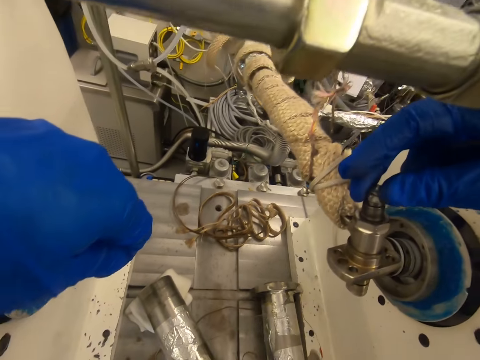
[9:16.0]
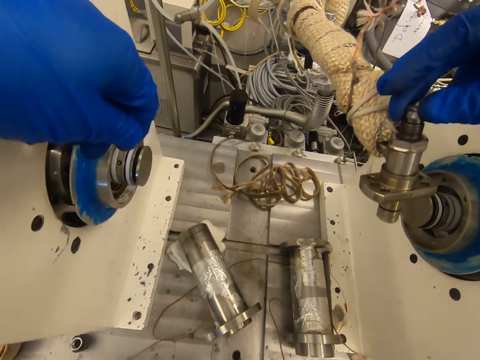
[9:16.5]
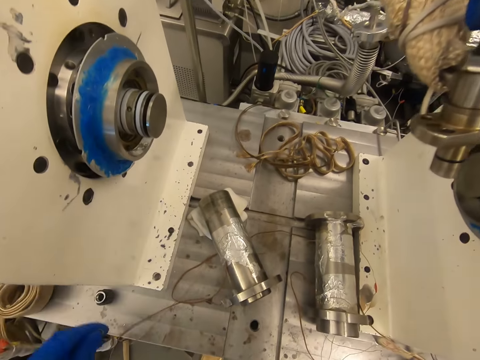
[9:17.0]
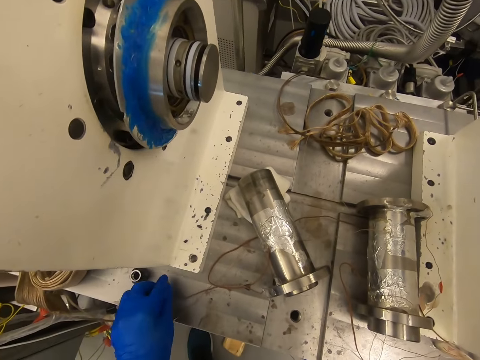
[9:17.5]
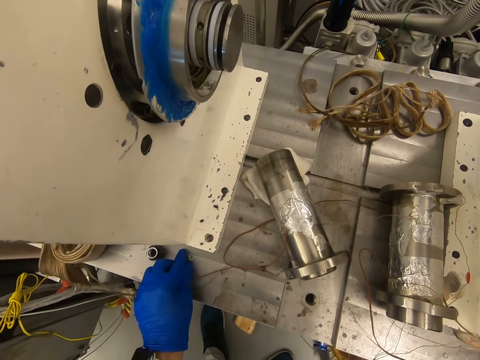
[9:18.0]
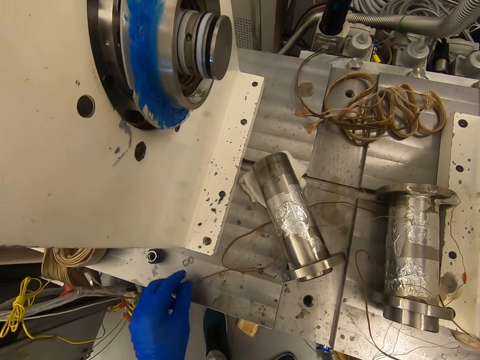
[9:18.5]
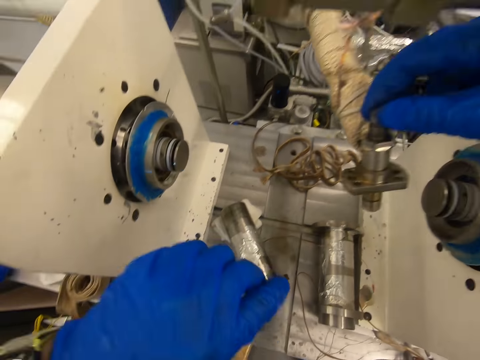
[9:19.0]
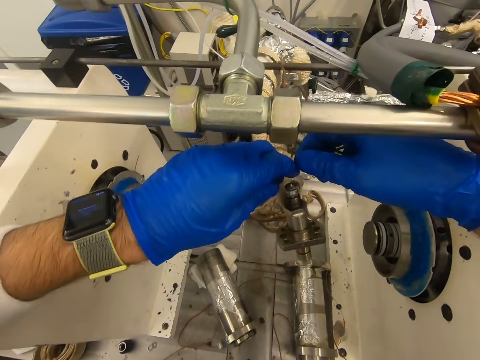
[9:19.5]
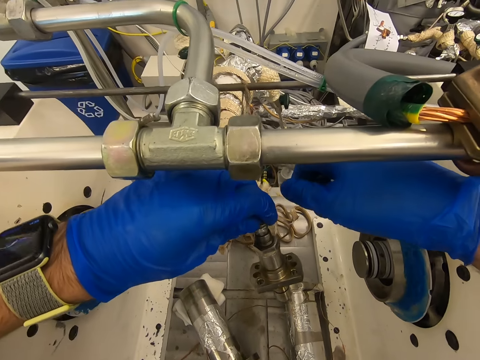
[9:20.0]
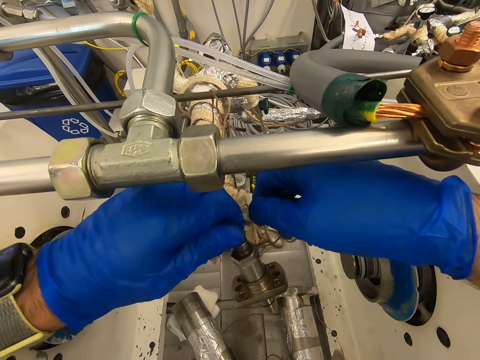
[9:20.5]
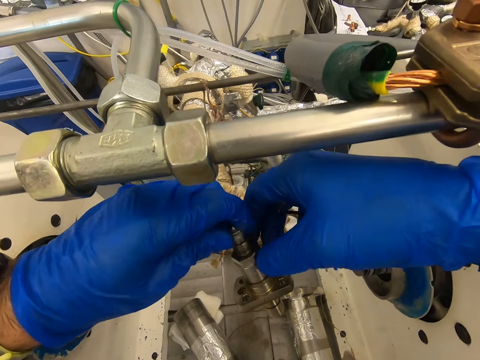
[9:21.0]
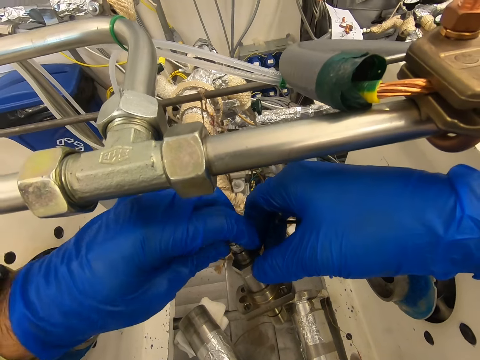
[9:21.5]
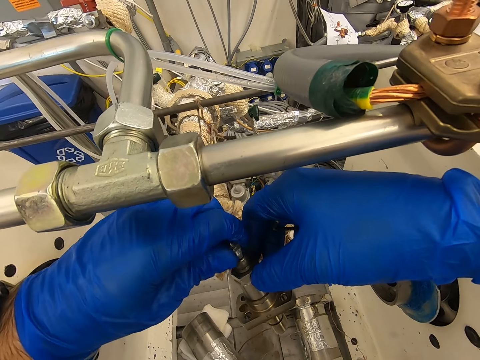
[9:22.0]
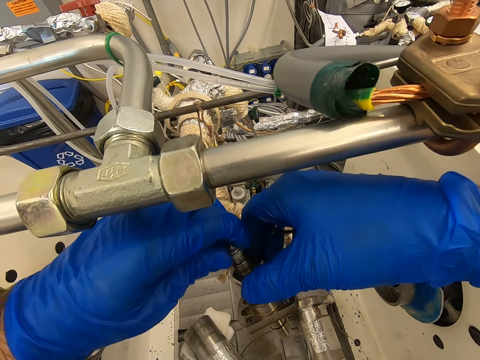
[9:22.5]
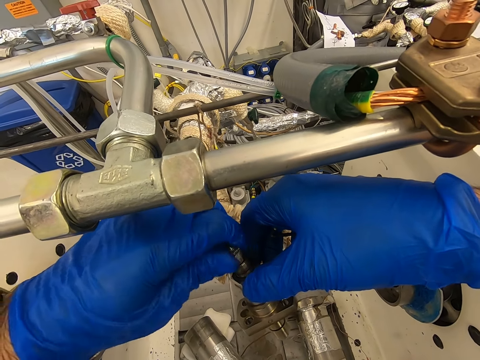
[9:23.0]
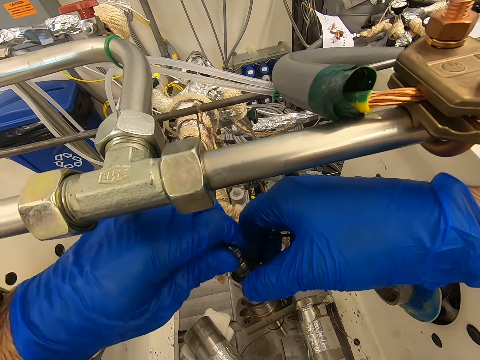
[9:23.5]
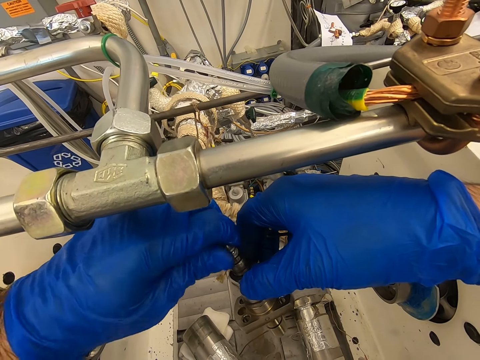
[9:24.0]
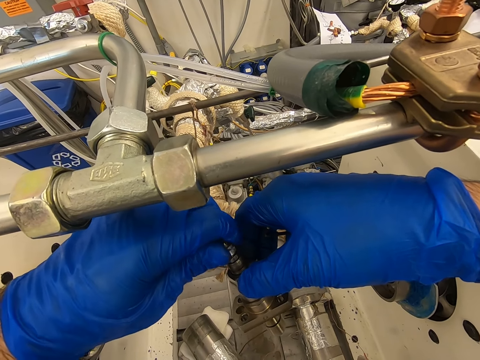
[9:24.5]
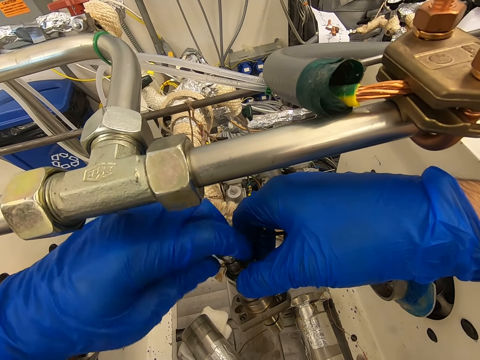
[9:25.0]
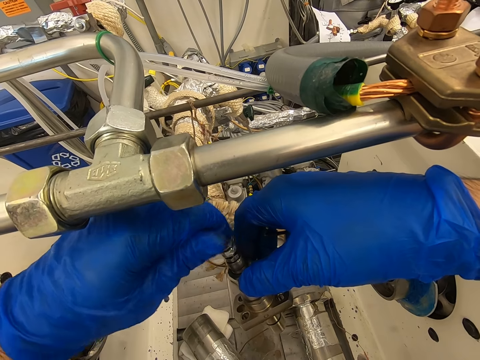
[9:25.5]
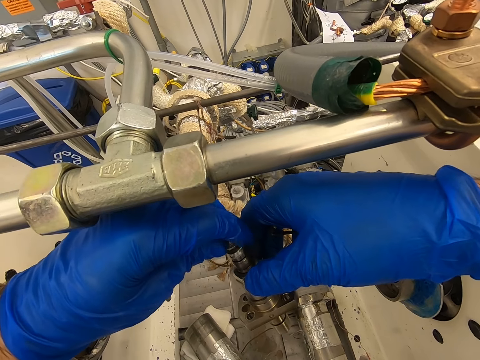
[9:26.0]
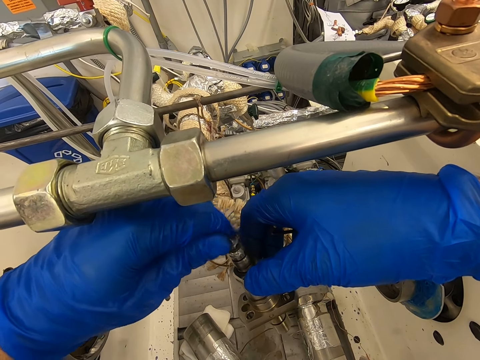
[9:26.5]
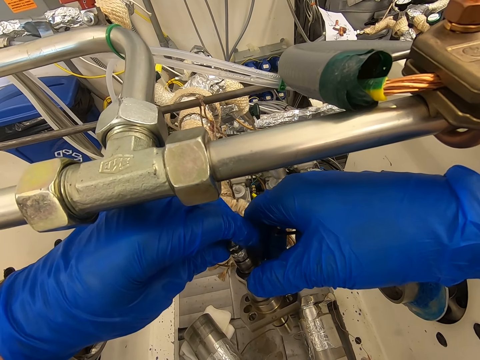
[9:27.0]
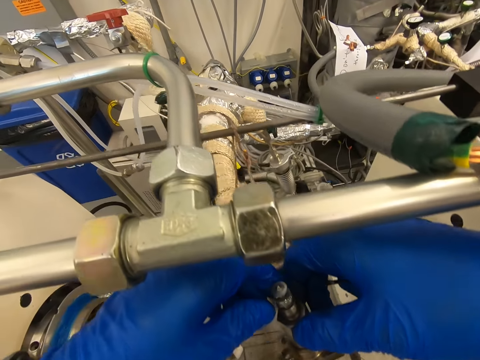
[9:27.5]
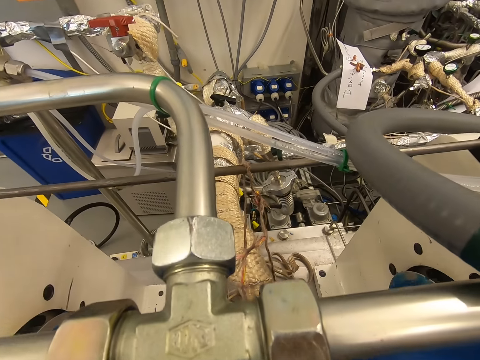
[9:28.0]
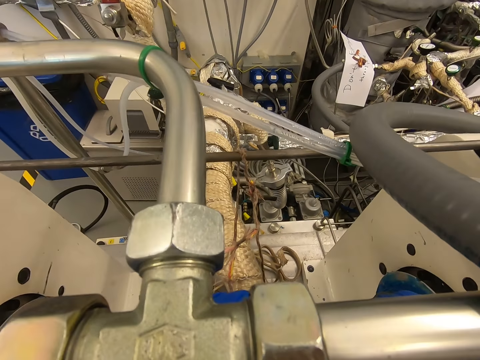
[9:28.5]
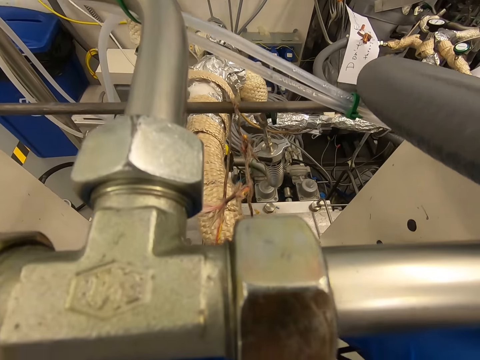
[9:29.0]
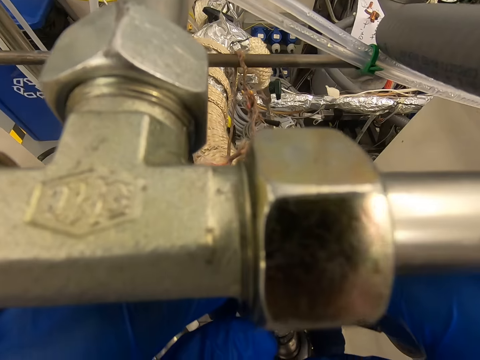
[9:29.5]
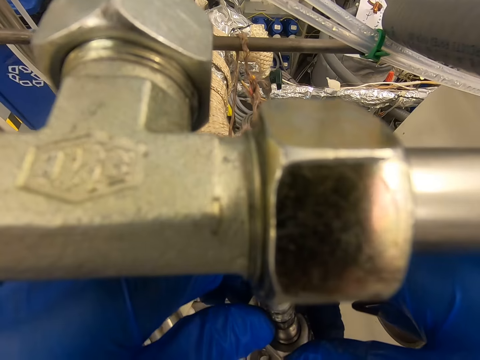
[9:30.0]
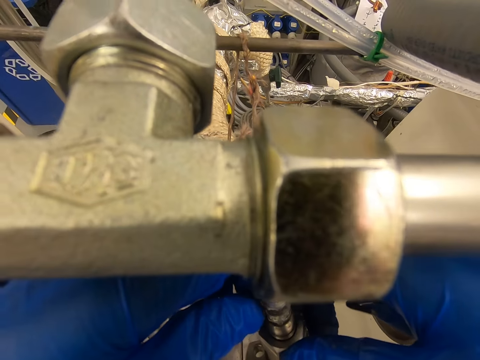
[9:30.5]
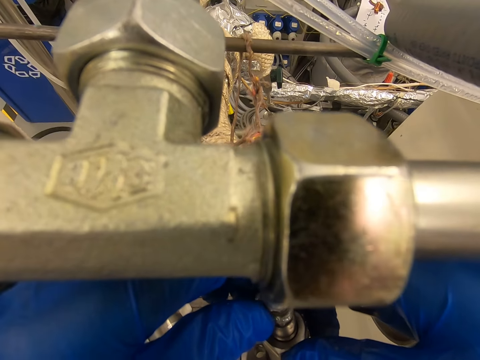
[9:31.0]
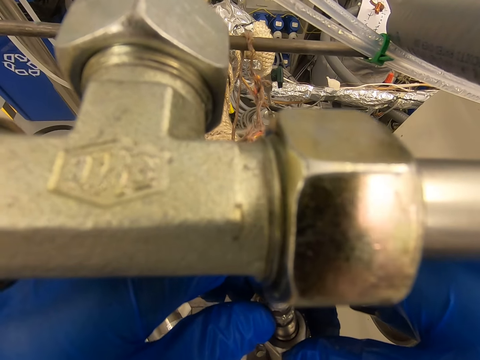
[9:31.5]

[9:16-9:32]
The camera wearer puts the washers on the machine with the left hand. They rotate the bolt. They look at the bolt.

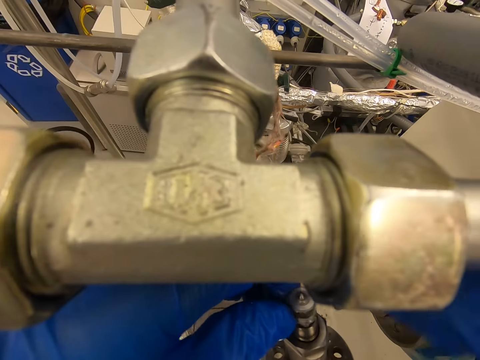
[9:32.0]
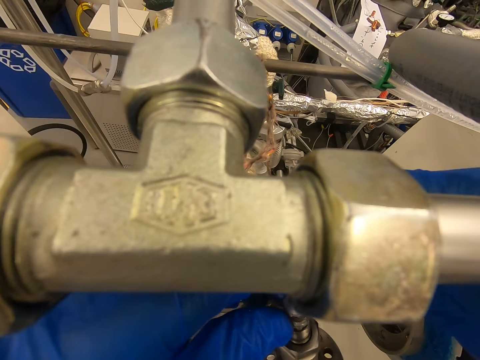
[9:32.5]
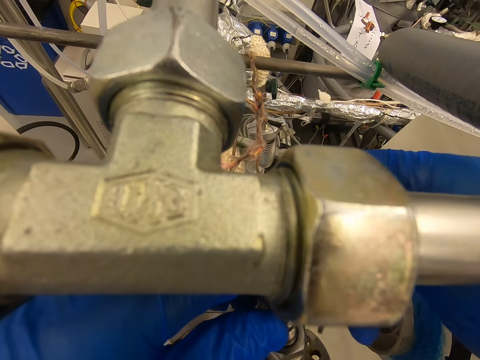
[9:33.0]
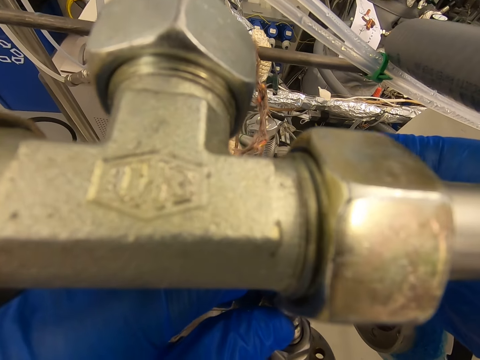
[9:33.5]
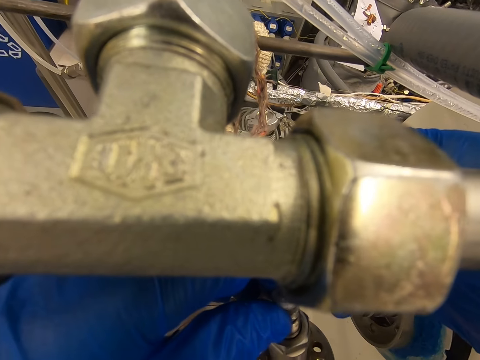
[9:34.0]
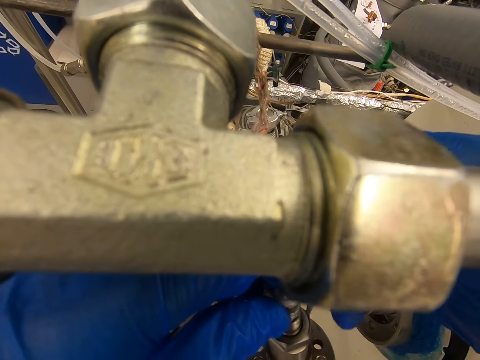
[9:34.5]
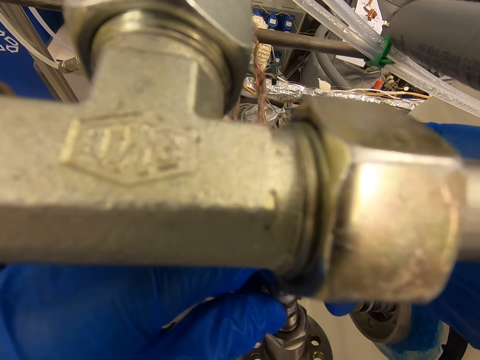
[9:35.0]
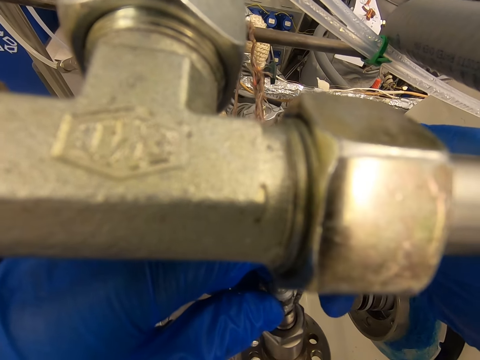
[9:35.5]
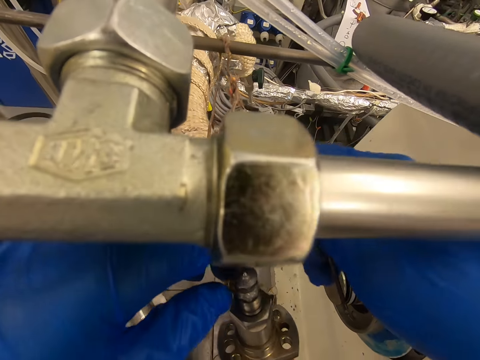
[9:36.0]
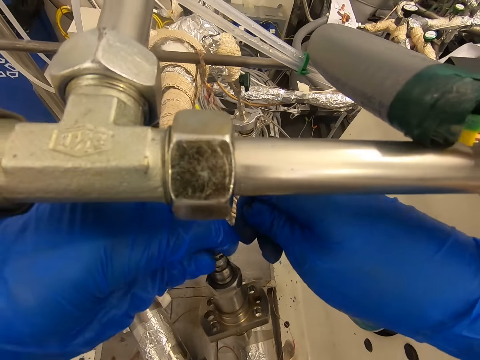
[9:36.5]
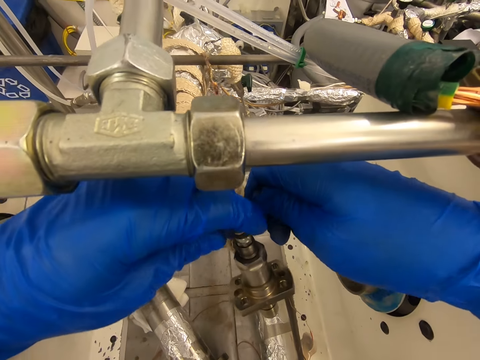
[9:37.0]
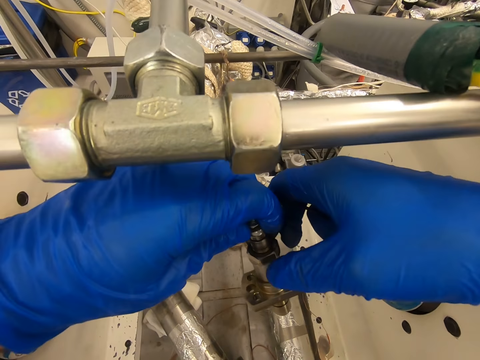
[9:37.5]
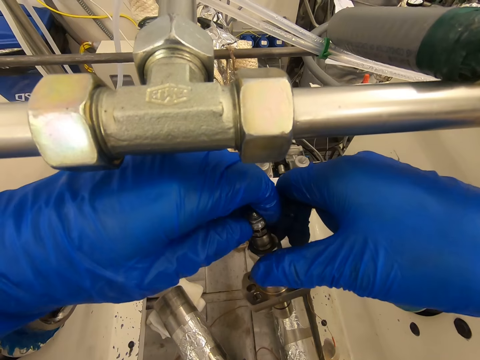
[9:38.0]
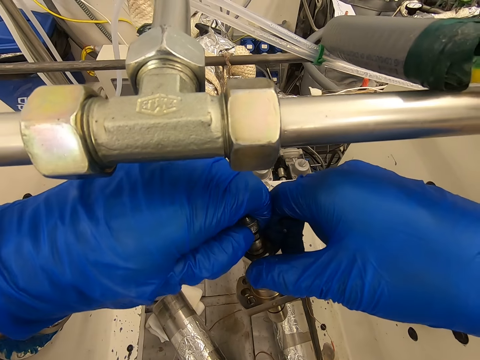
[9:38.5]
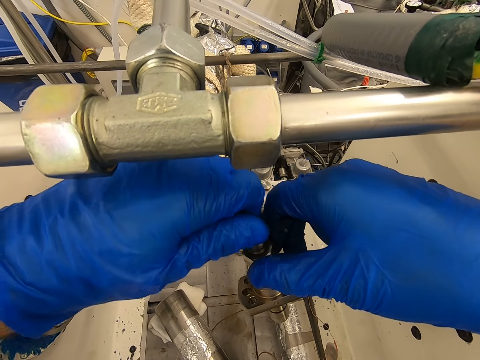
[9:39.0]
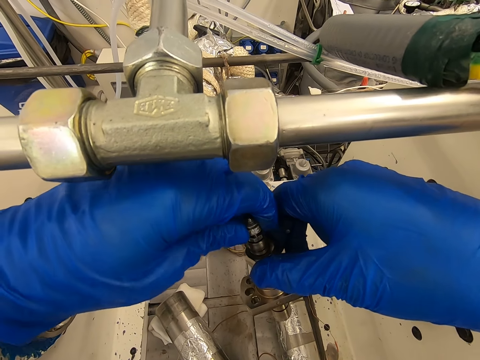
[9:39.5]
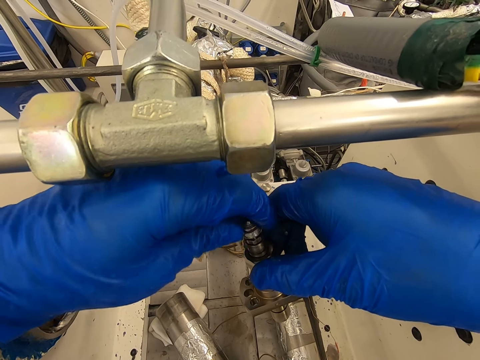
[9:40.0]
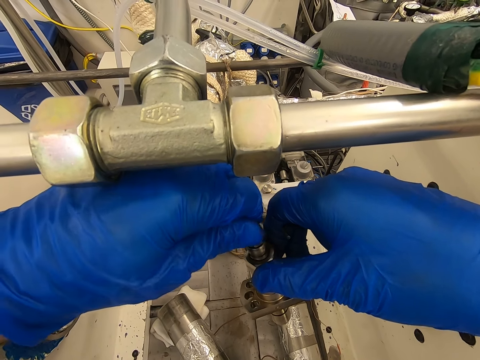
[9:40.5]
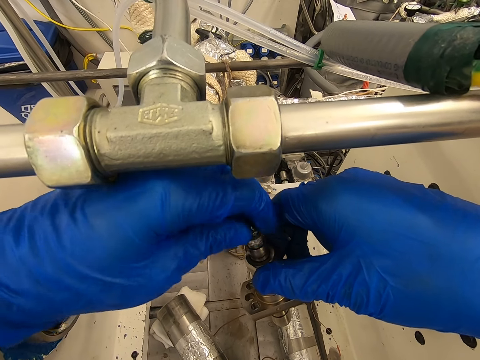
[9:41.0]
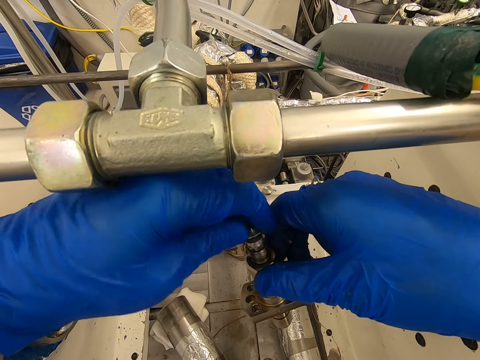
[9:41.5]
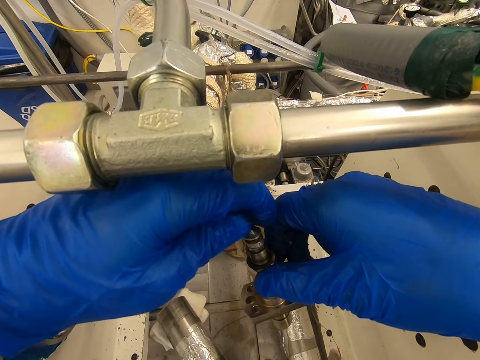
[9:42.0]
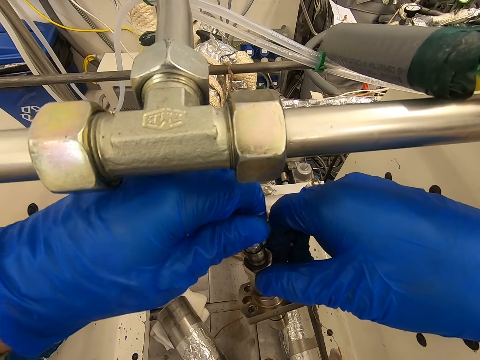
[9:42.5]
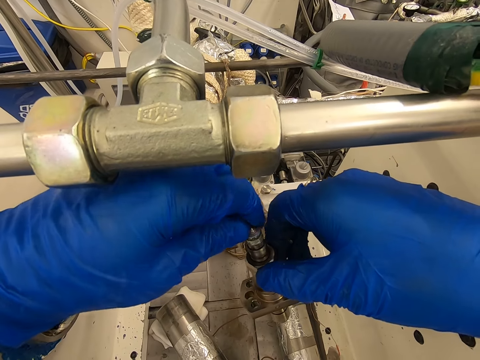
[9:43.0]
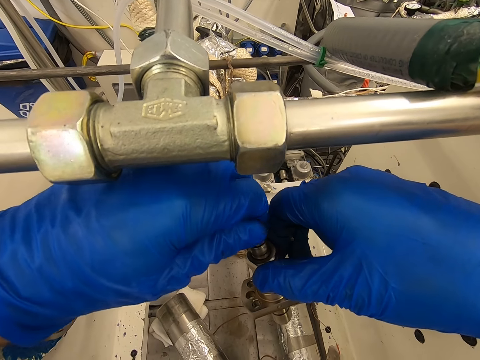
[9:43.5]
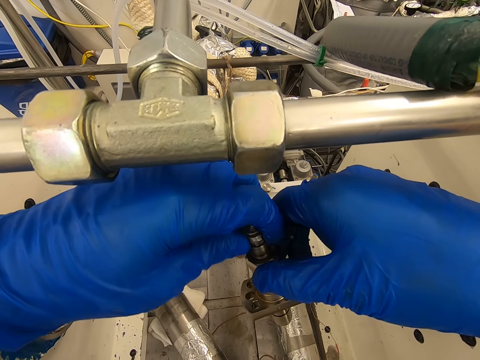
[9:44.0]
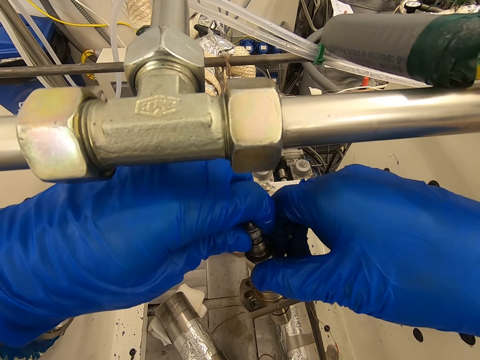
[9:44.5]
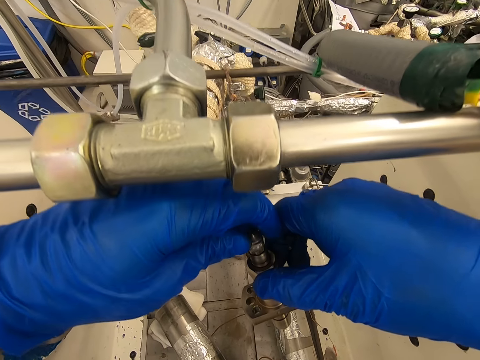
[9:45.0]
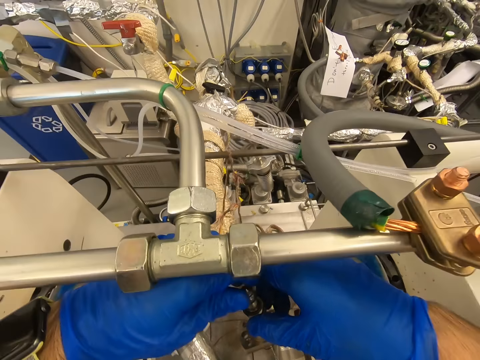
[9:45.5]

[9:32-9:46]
The camera wearer touches the bolt with a hex key. They rotate the bolt with the left hand. They hold the nut with the right hand. They rotate the bolt with the left hand.
